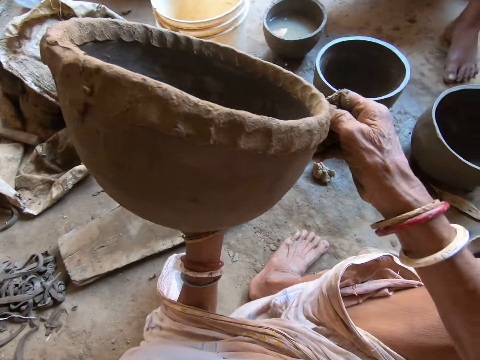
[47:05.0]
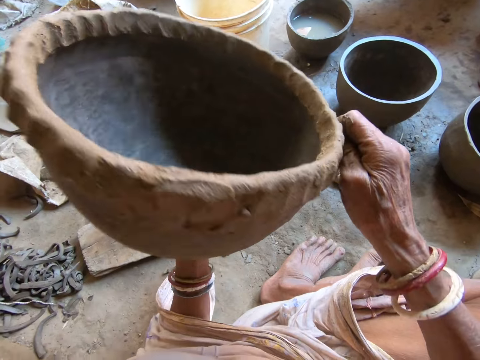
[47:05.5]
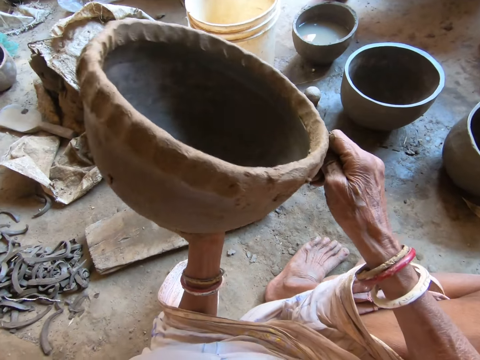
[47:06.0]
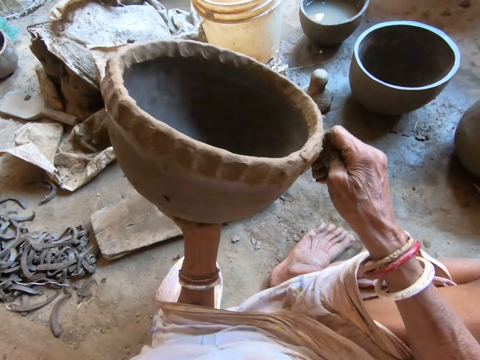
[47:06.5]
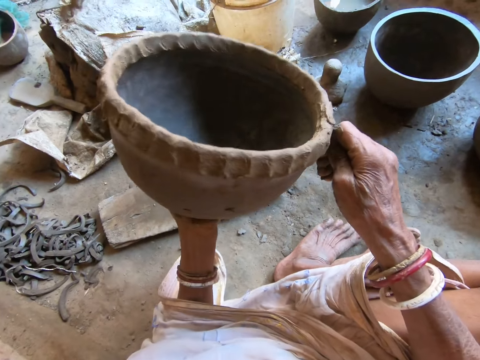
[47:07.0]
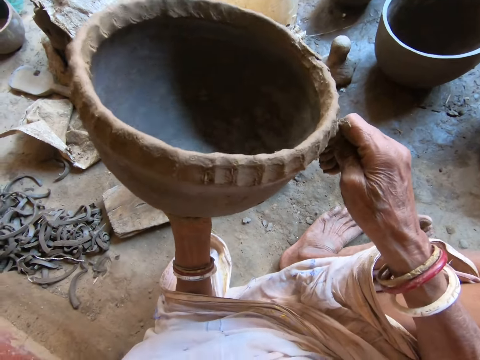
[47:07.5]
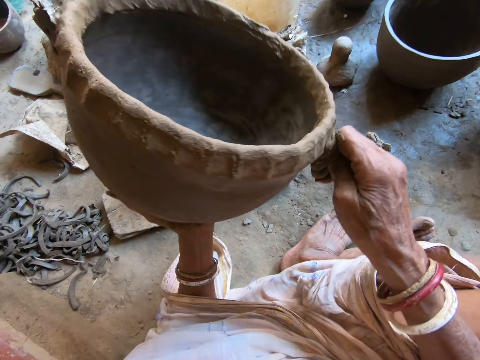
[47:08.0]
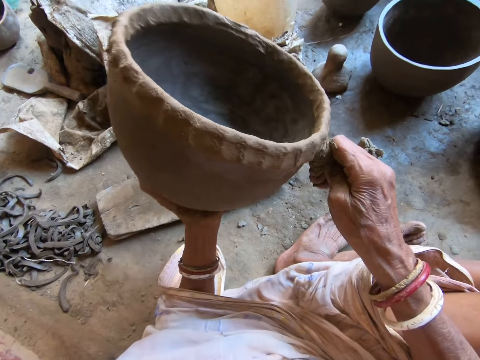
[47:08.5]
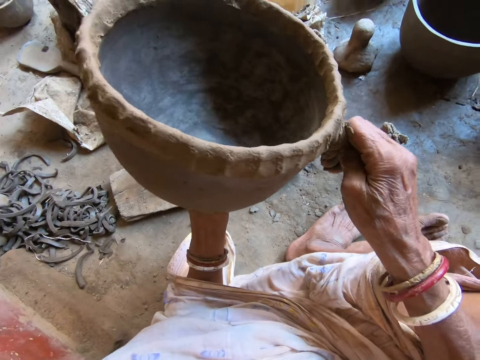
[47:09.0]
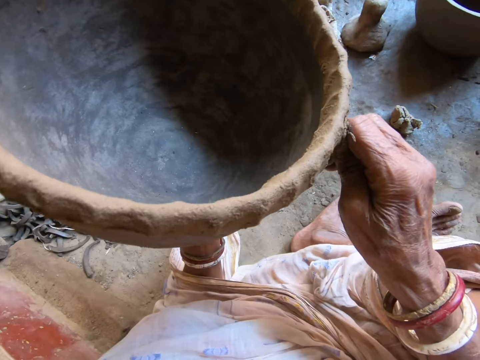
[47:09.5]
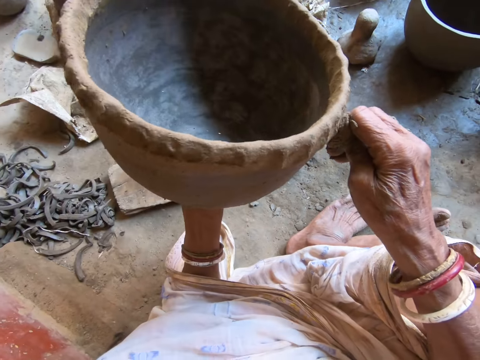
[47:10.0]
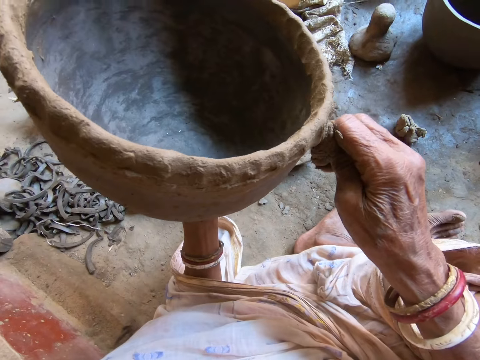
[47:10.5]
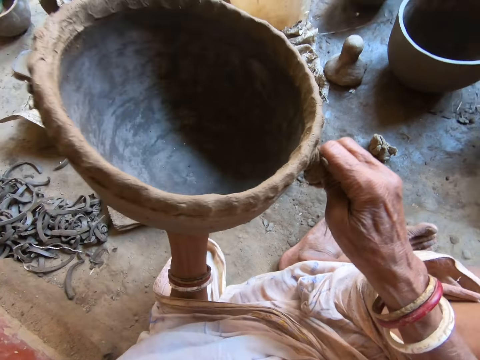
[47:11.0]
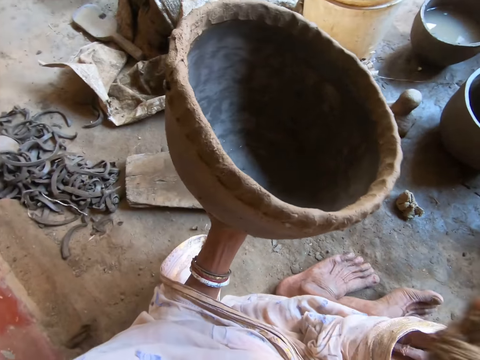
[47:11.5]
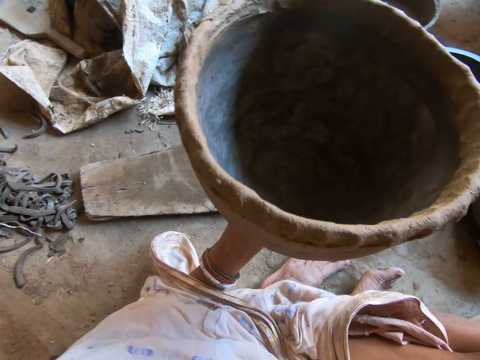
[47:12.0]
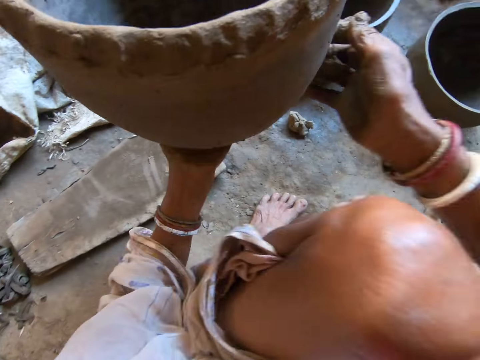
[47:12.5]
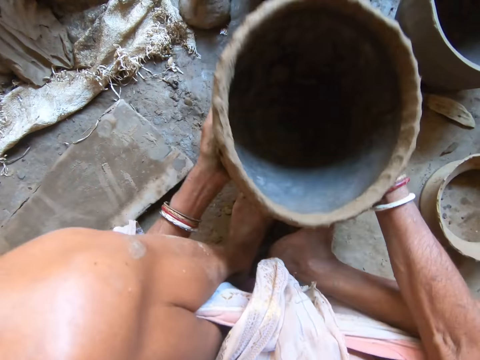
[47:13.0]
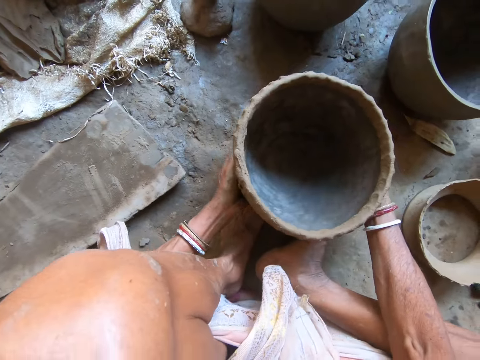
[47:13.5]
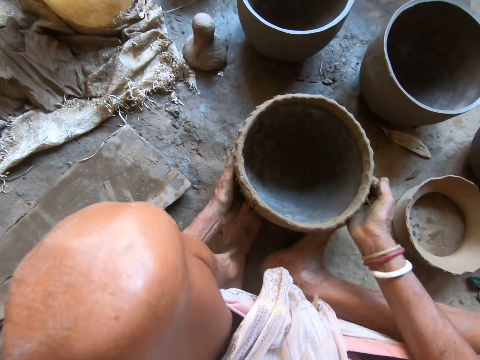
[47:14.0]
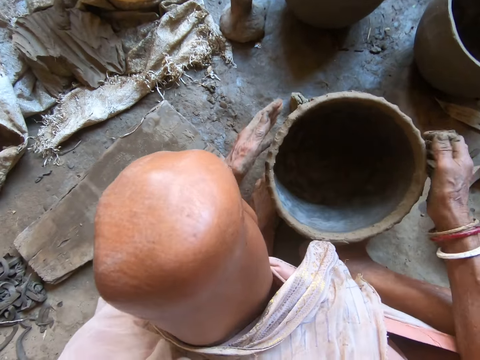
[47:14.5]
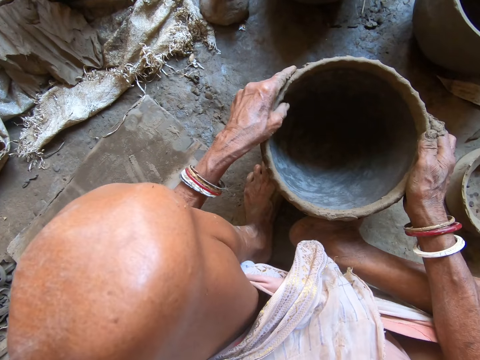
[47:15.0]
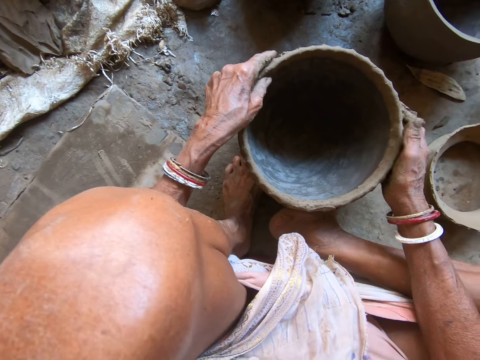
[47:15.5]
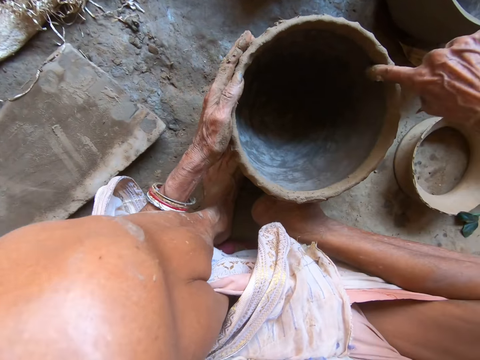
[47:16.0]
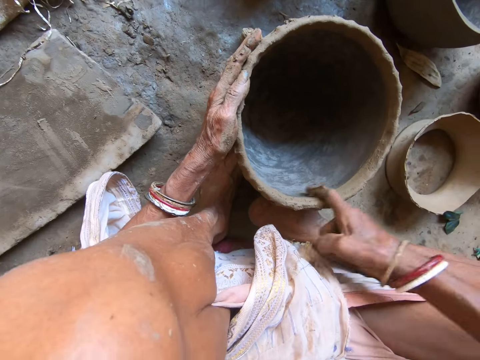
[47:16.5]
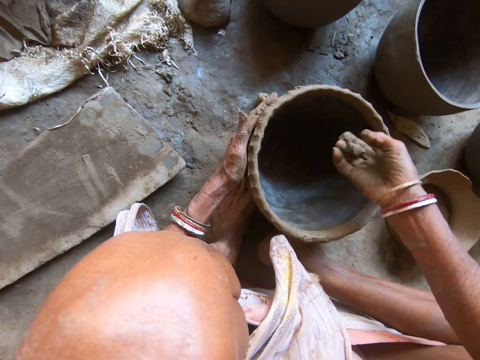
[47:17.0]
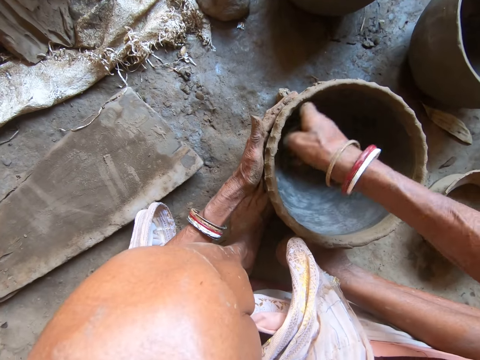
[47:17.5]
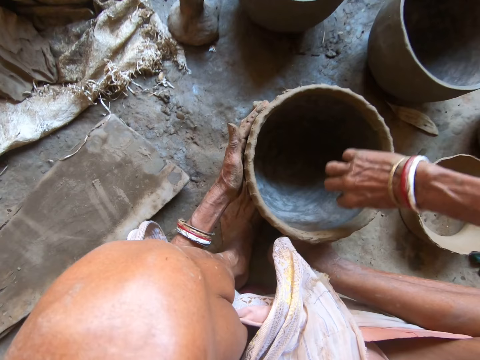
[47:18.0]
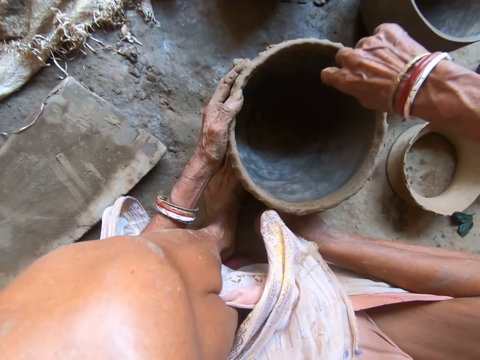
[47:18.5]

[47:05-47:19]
The camera wearer removes excess clay from the pot. She molds the pot in her left hand with her right hand. She looks at the pot. She holds the pot with both hands. She moves the pot. She drops the pot on the floor with both hands. She adjusts the pot with her hands. She moves the pot down. She molds the pot with her left hand. She touches the pot. She molds the pot with her right hand. She removes excess clay from the pot.

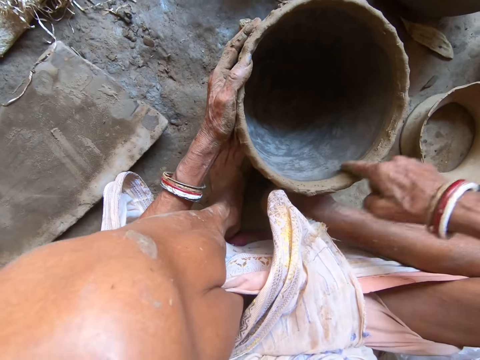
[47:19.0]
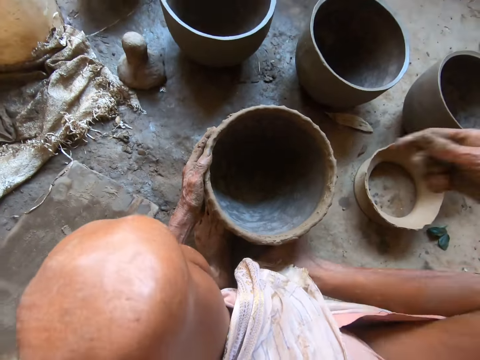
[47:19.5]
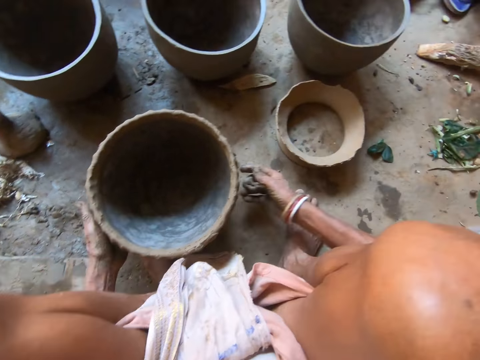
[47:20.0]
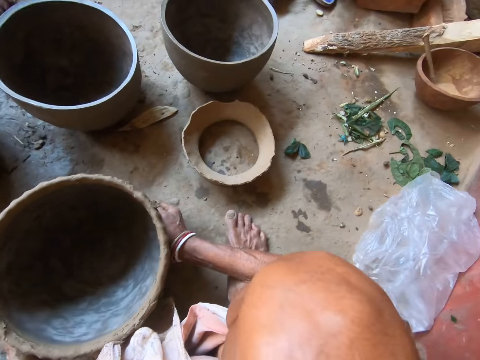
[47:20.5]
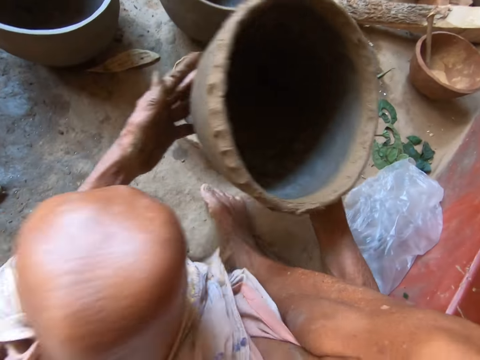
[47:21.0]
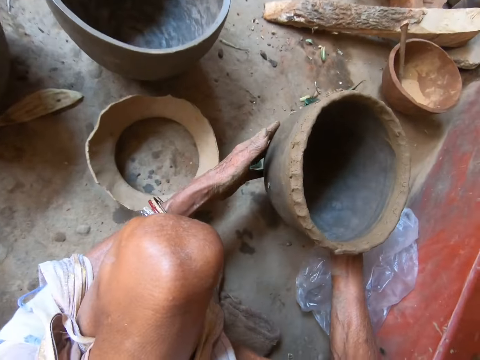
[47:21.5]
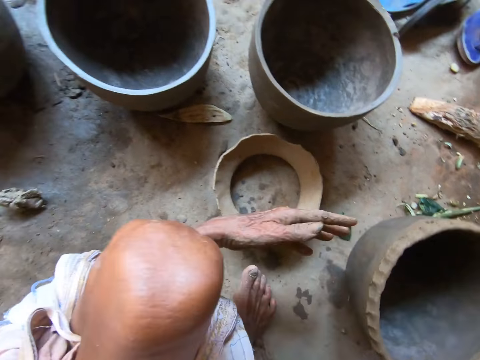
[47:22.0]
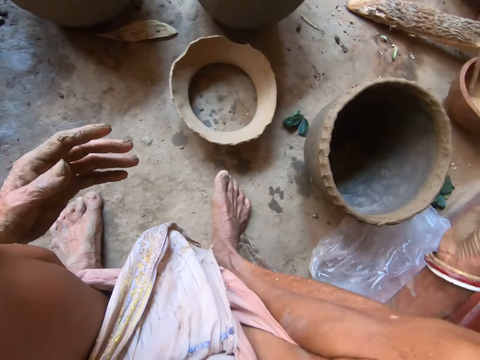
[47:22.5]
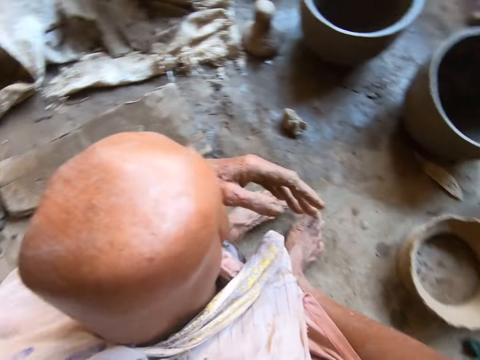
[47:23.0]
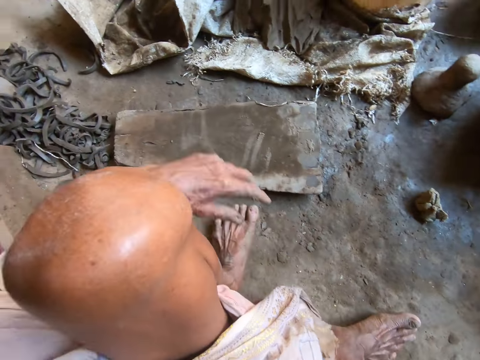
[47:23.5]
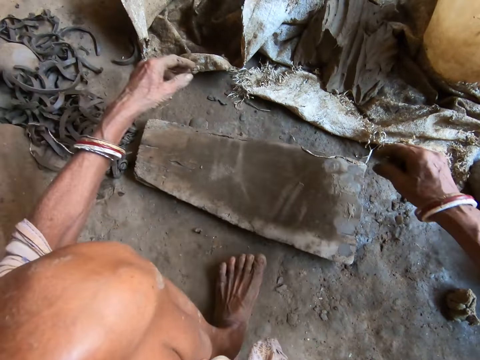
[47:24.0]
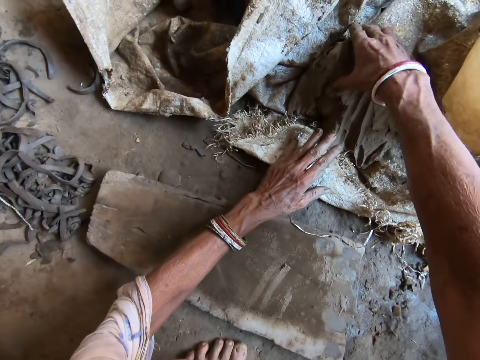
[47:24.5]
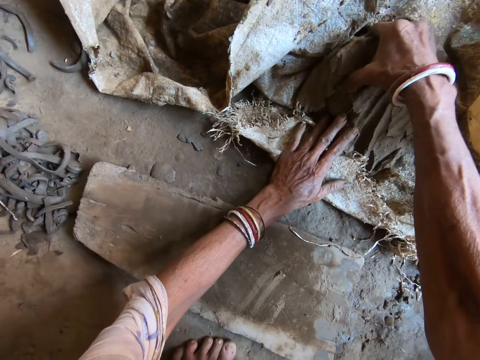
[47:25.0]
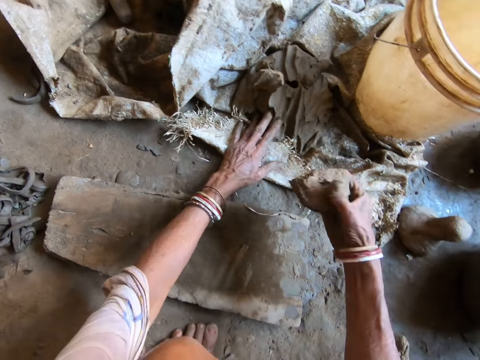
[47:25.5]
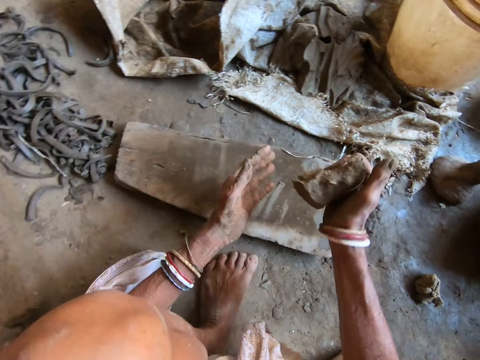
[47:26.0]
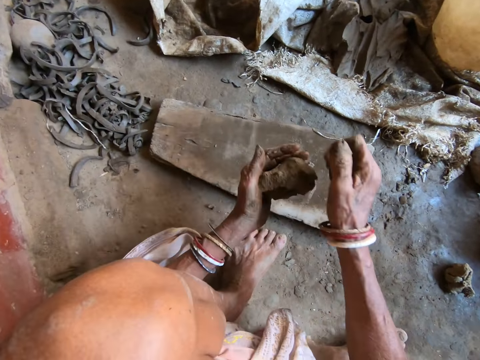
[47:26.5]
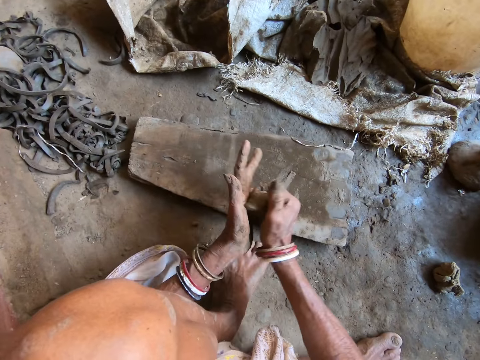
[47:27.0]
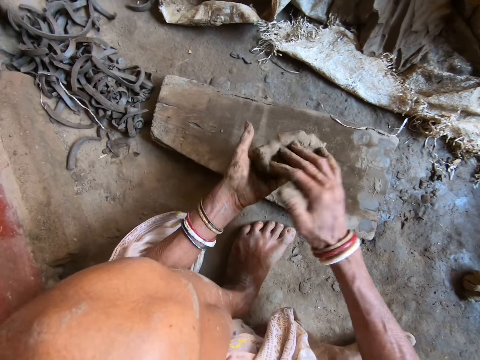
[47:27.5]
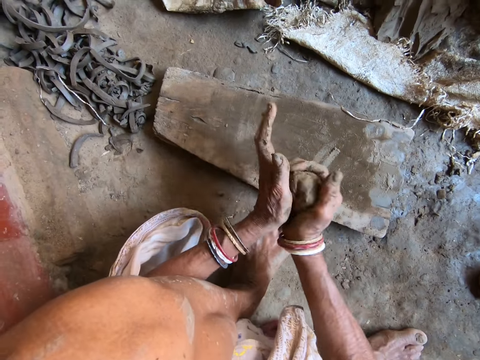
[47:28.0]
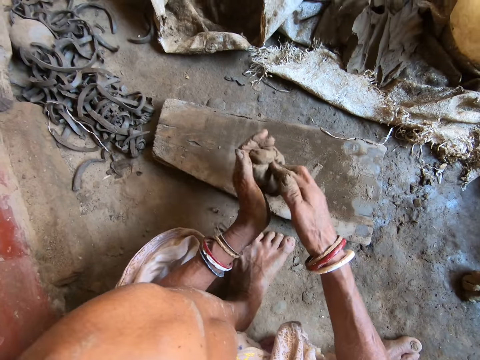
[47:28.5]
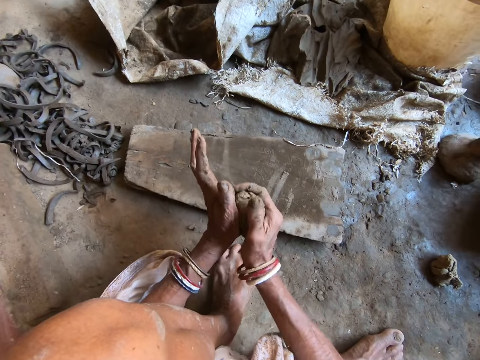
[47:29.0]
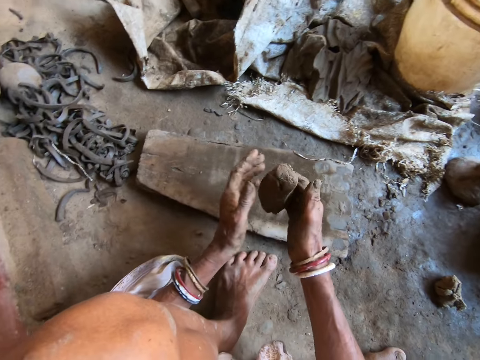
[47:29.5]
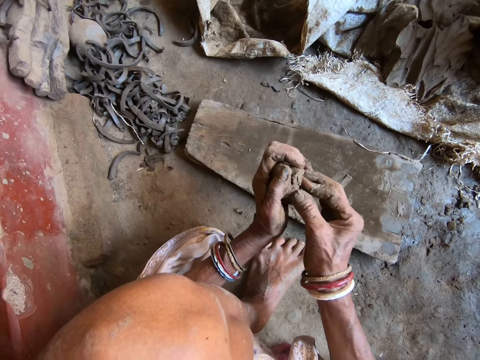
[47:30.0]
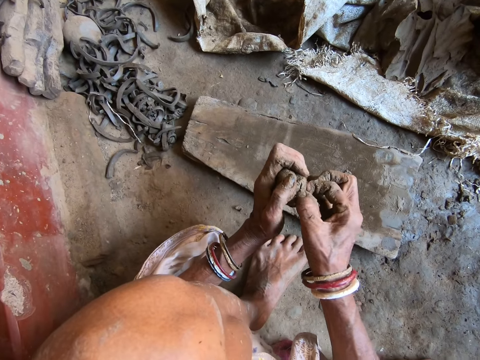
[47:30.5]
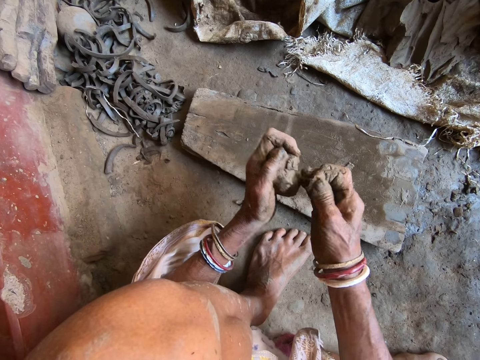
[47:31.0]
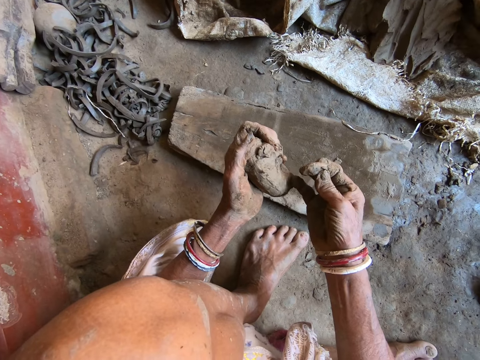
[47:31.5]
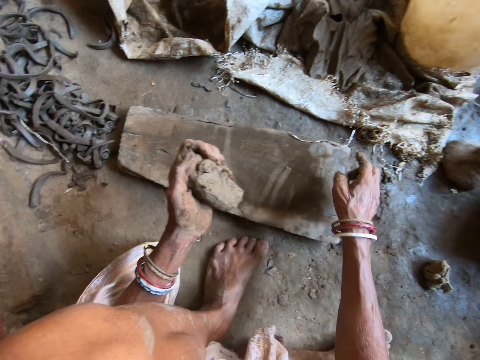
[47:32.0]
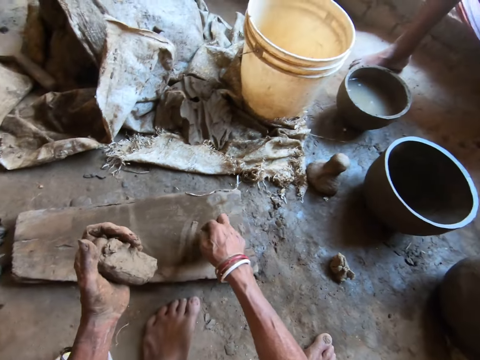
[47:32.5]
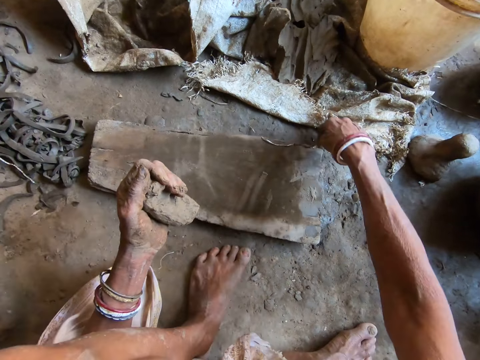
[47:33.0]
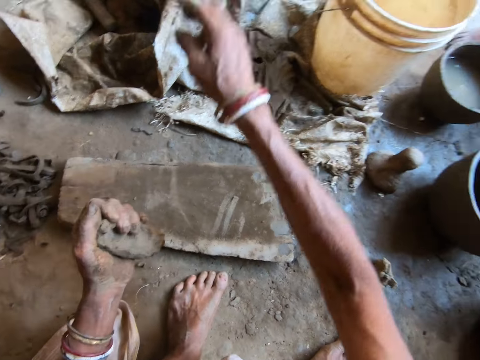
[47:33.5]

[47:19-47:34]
The camera wearer moves the right hand. She picks the pot from the floor with both hands. She drops the pot on the floor with both hands. She moves both hands. She holds the sack. She picks some clay from the clay mound on the floor with her right hand. She lifts the clay. She kneads the piece of clay with both hands. She transfers the clay to the left hand. She holds the clay in her left hand. She picks a stone from the clay in her left hand with her right hand. She touches the clay. She drops the stone on the floor with her right hand. She rubs the right hand on the wood. She lifts the right hand.
